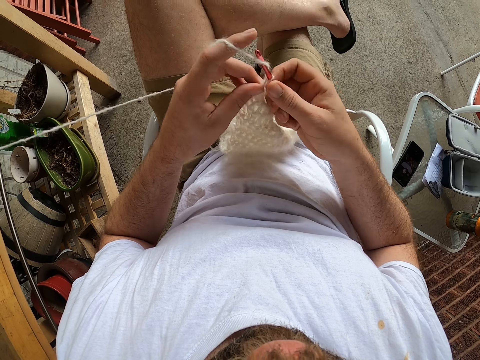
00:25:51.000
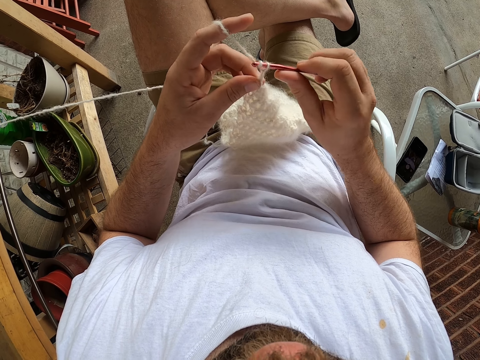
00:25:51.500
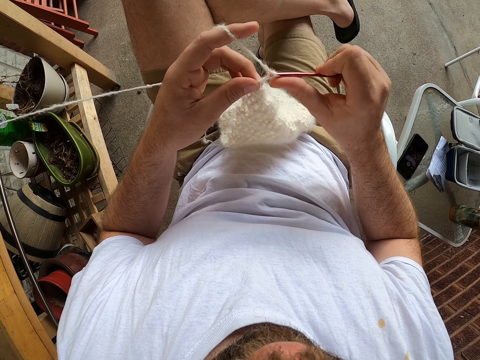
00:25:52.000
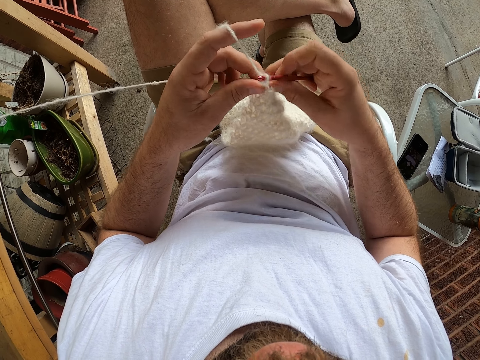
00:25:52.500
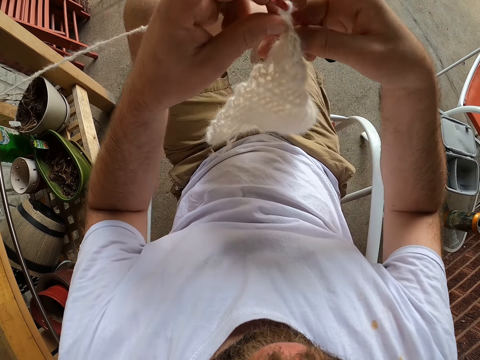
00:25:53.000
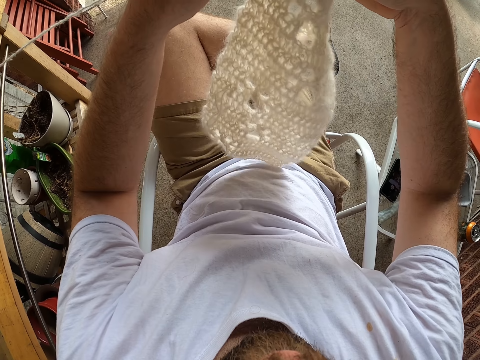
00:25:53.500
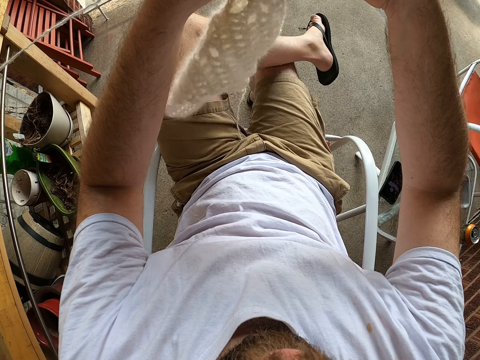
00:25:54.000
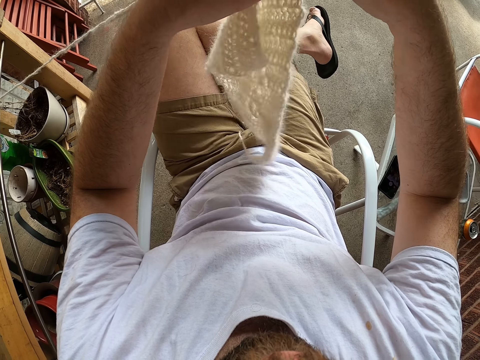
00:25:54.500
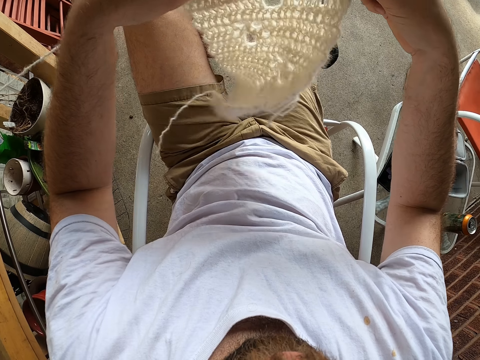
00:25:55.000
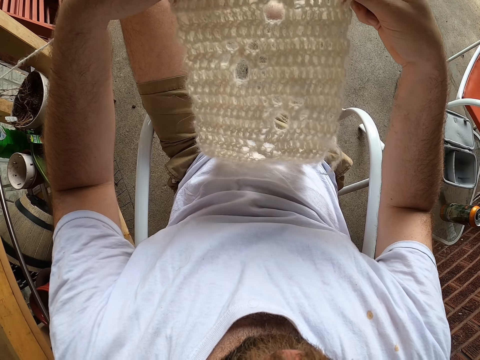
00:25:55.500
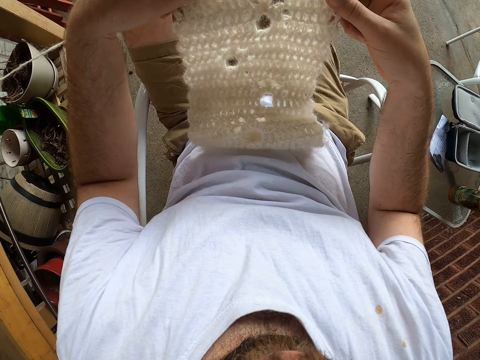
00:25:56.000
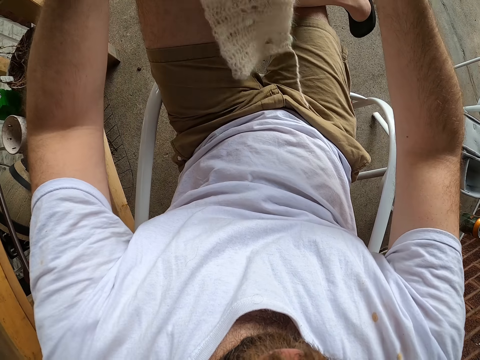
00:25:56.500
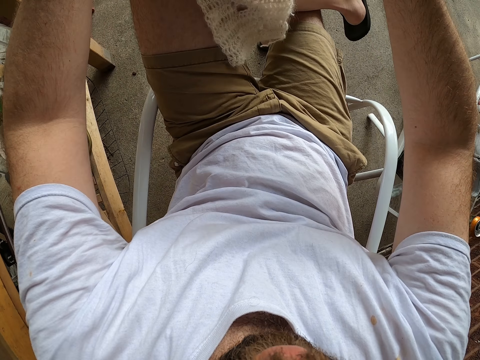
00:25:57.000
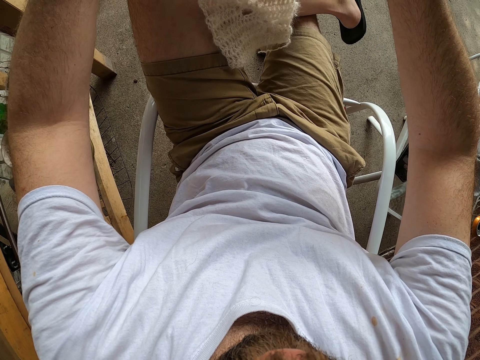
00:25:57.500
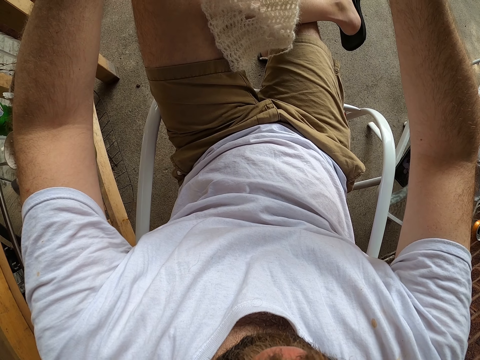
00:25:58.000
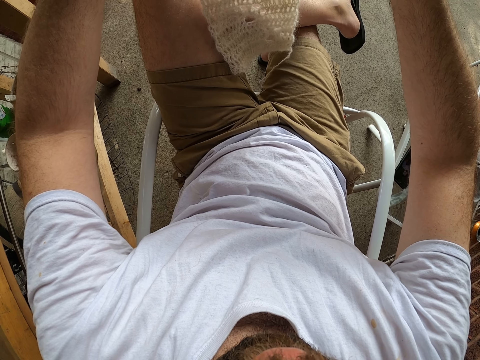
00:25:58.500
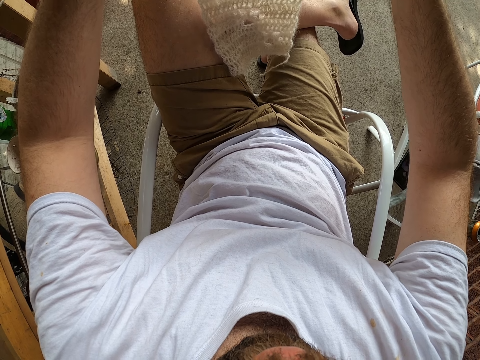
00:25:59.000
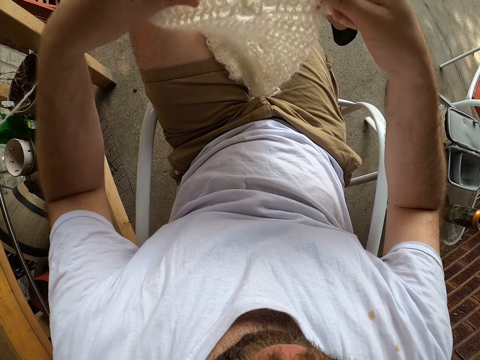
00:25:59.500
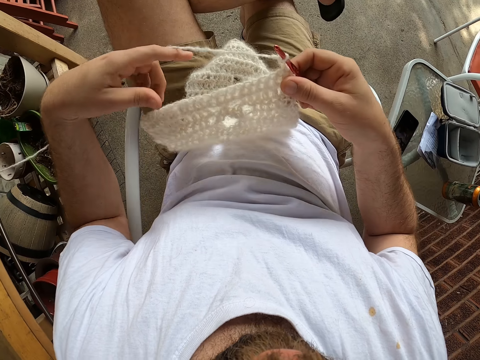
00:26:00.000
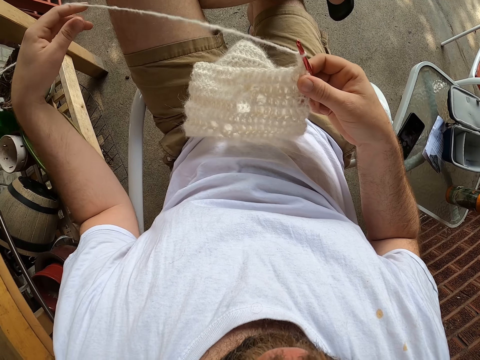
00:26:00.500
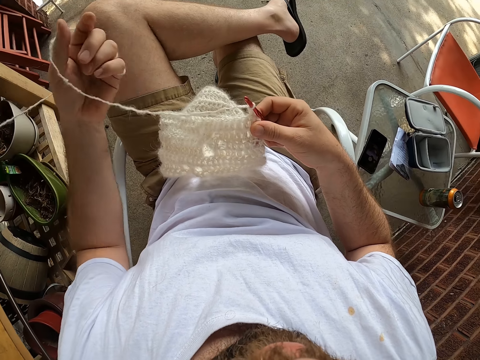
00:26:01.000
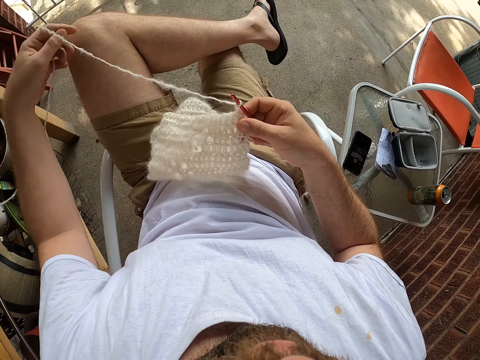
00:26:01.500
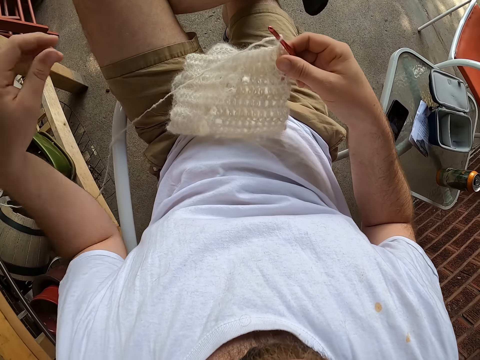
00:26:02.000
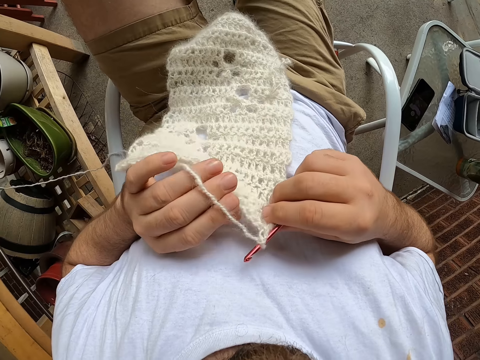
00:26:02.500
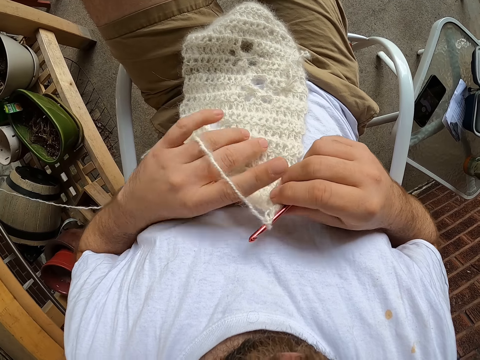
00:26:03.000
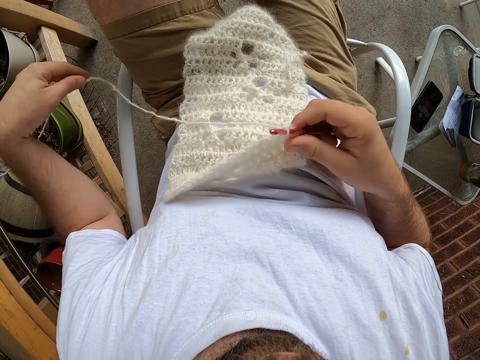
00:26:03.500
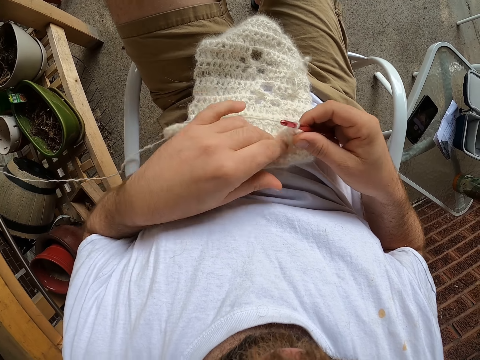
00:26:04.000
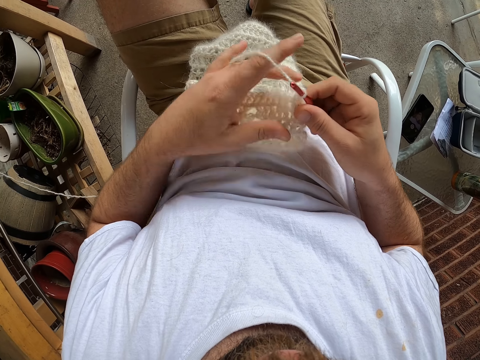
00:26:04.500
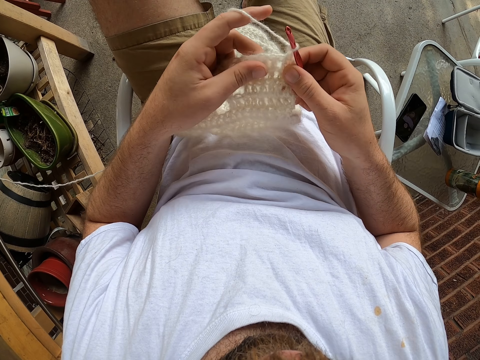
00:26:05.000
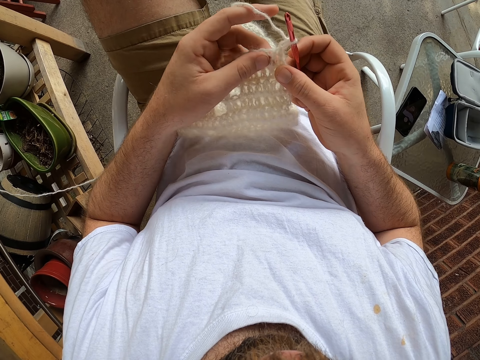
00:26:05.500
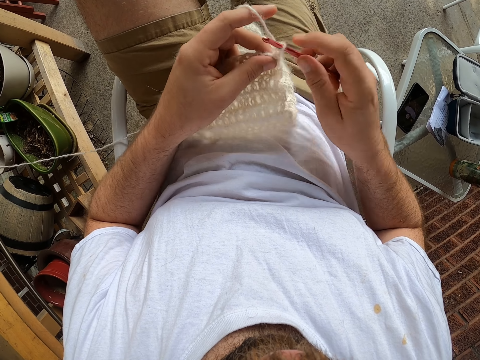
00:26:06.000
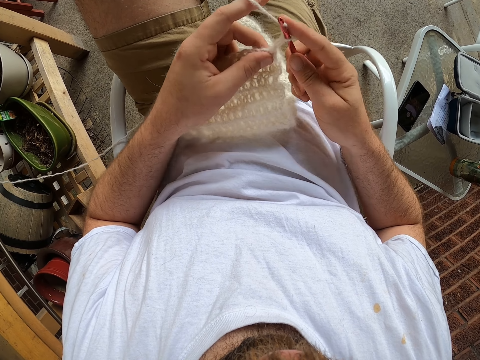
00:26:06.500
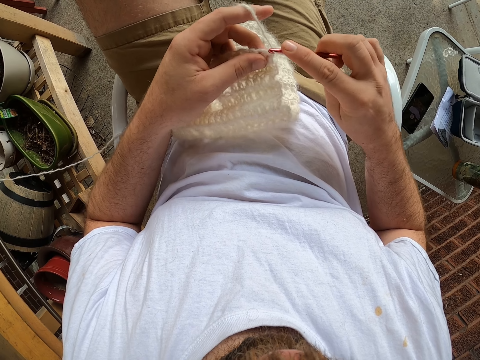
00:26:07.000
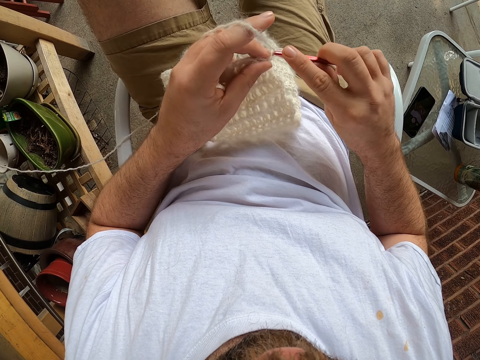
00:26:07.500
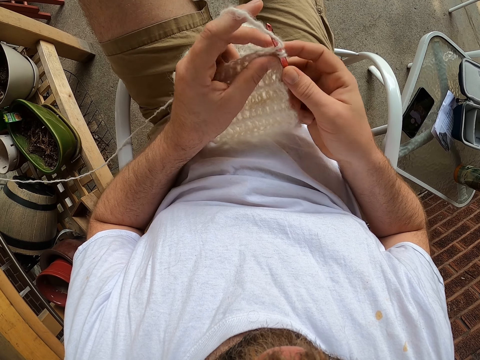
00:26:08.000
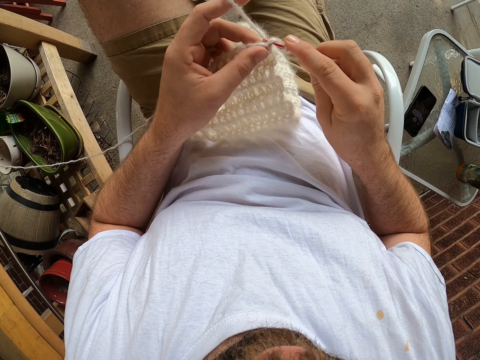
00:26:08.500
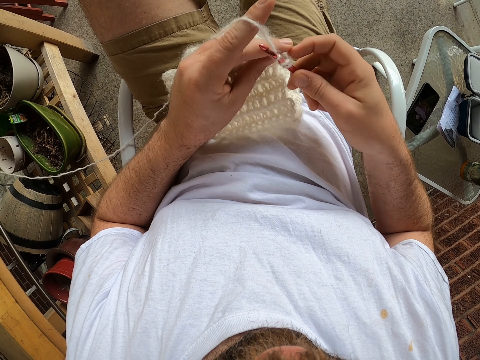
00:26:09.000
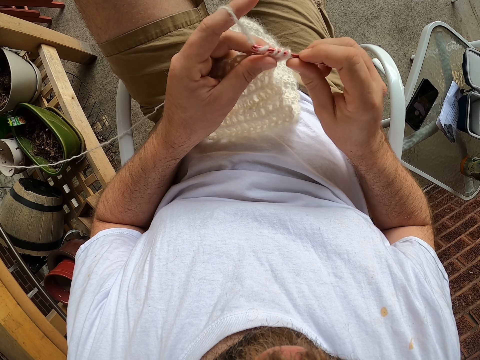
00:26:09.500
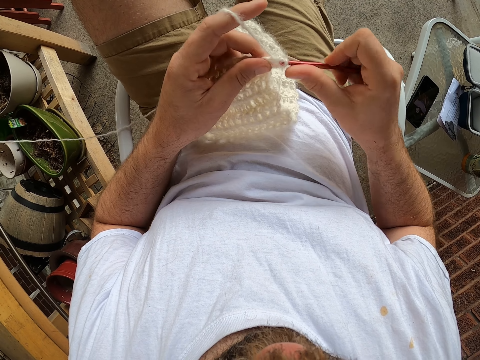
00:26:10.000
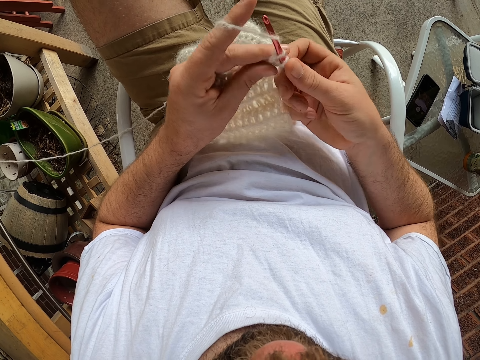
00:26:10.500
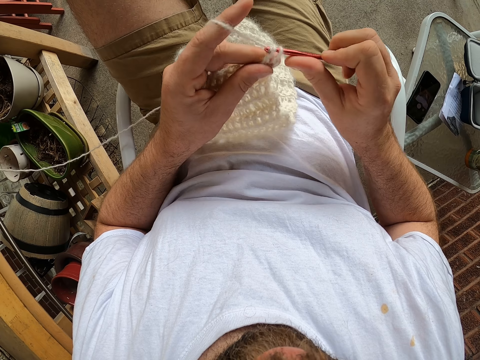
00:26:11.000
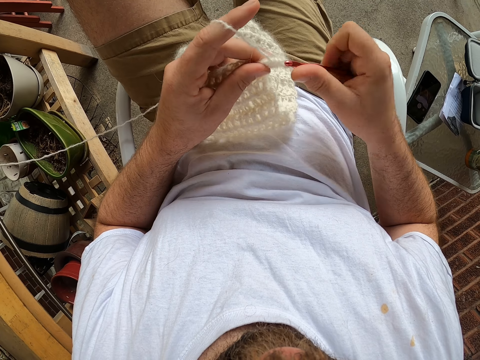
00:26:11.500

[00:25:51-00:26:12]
The camera wearer adjusts the yarn with both hands. They lift the piece of cloth. They straighten the yarn and tie the yarn on the fingers. They check the piece of cloth. They straighten the yarn and tie the yarn on the fingers. They knit the yarn with the knitting needle or crochet hook with both hands.

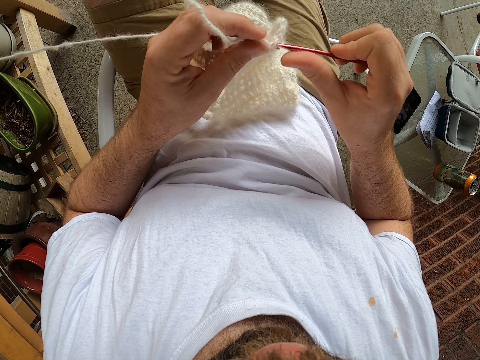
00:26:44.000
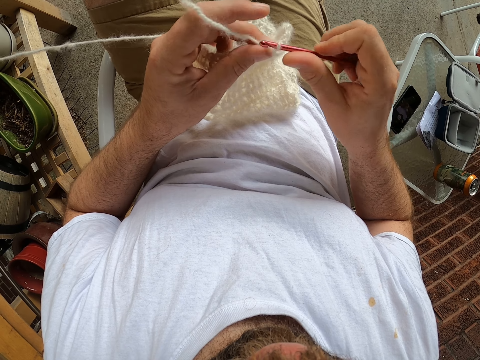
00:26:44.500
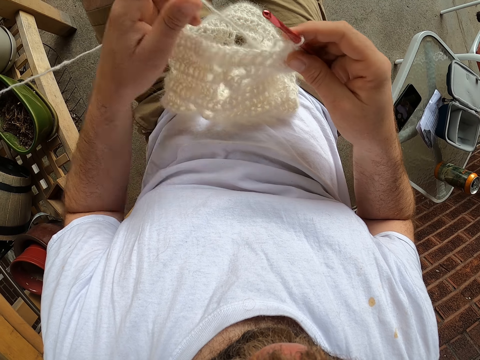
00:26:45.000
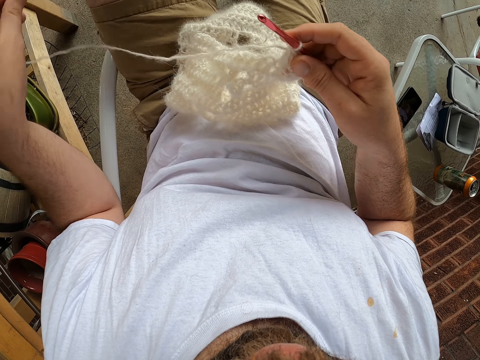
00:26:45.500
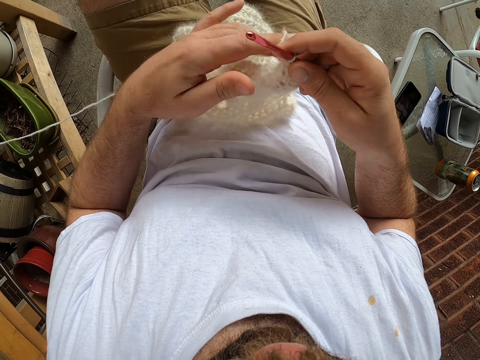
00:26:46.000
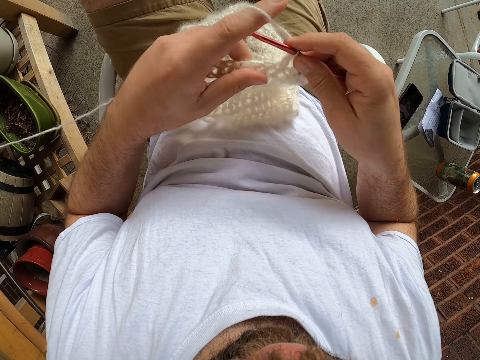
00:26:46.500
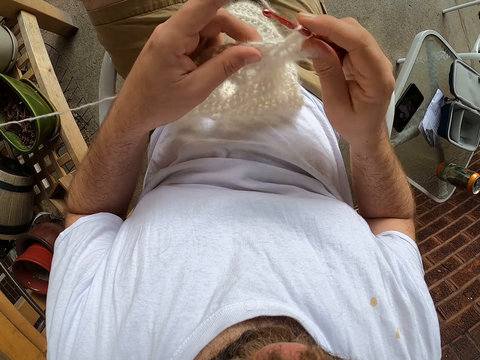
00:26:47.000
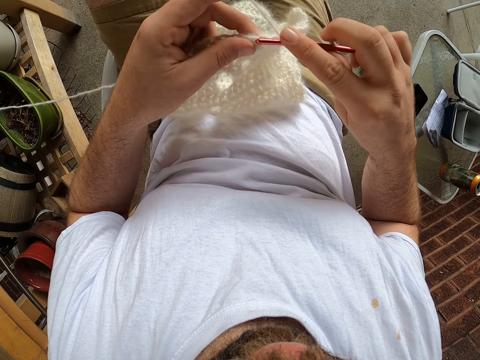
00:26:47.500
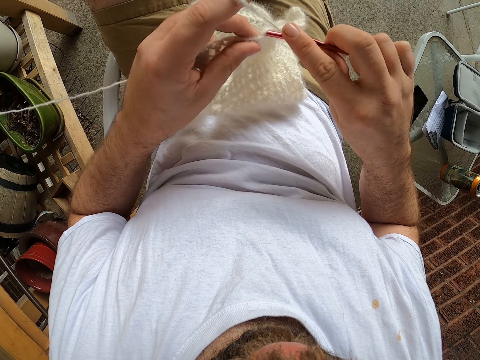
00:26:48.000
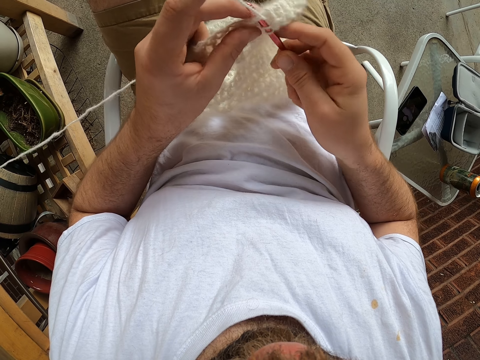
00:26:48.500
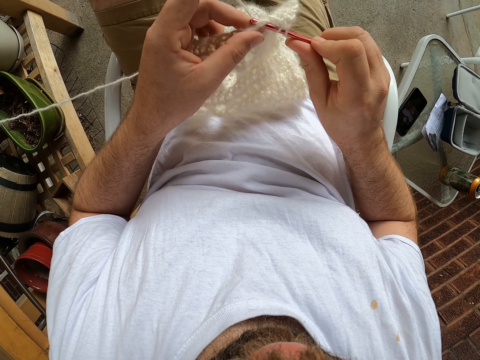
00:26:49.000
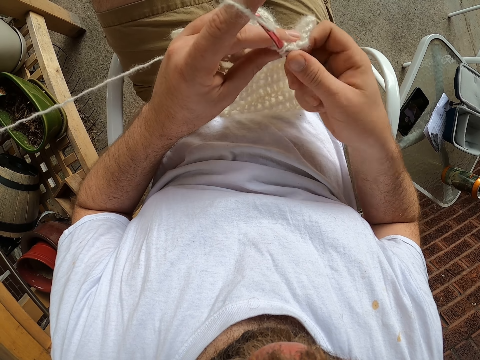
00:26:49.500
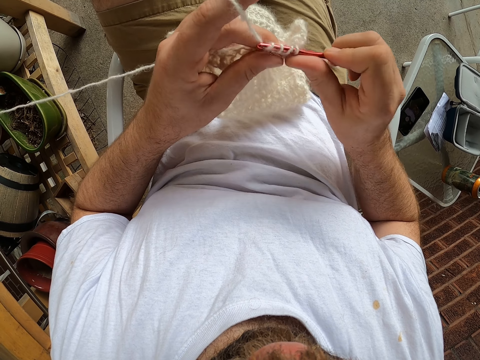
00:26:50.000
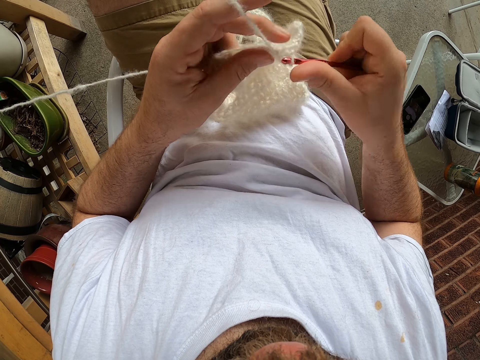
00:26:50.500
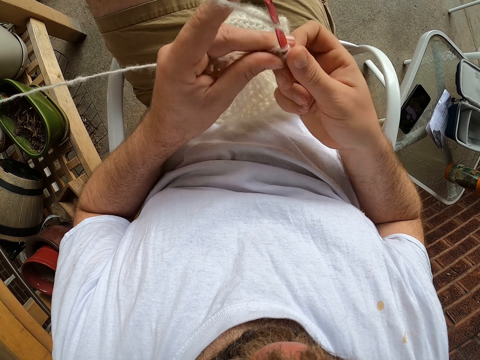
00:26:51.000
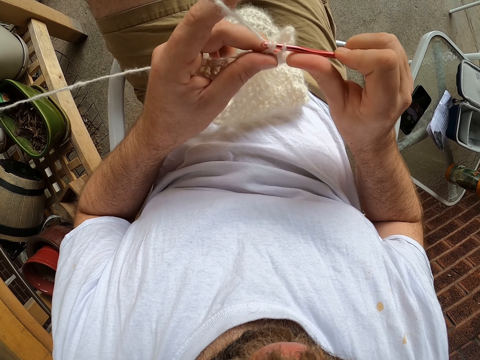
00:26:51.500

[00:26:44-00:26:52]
The camera wearer releases the yarn. They tie the yarn on the fingers. They crochet the piece of cloth with a crochet hook.
